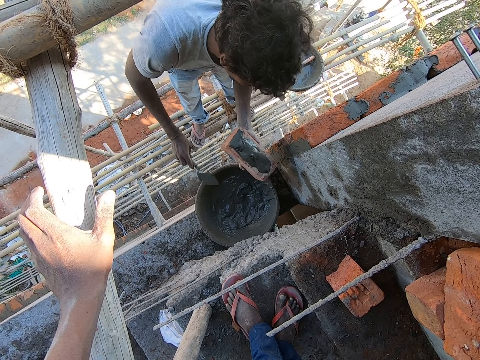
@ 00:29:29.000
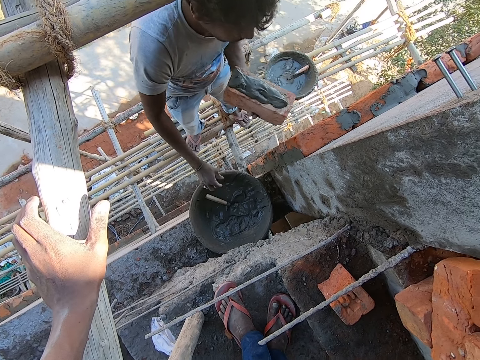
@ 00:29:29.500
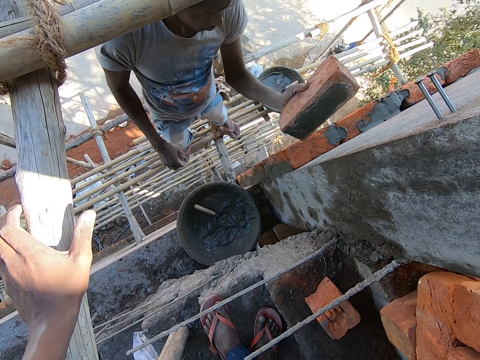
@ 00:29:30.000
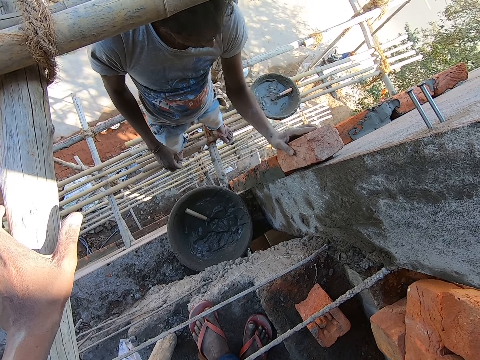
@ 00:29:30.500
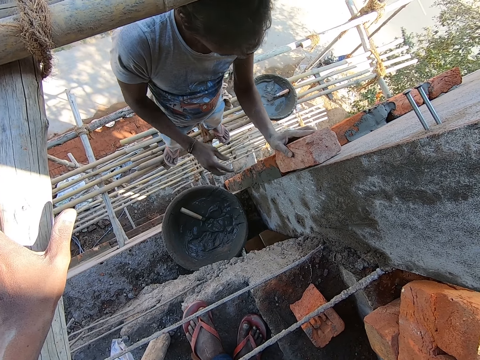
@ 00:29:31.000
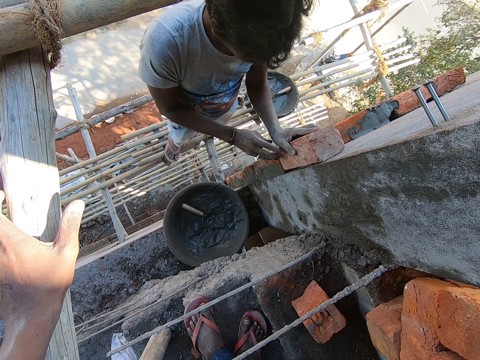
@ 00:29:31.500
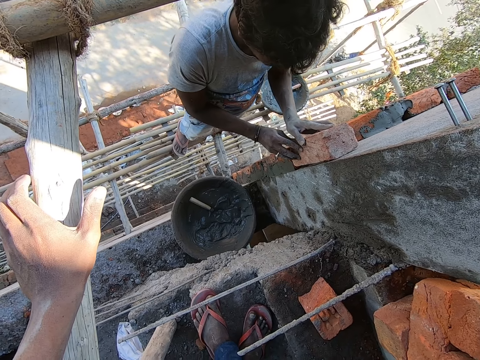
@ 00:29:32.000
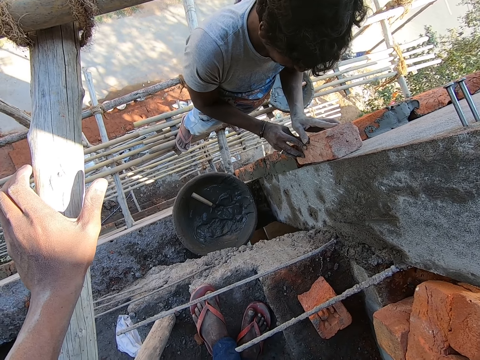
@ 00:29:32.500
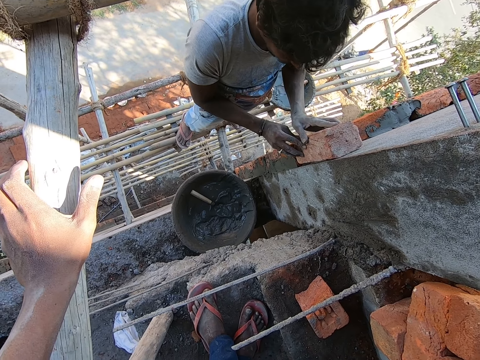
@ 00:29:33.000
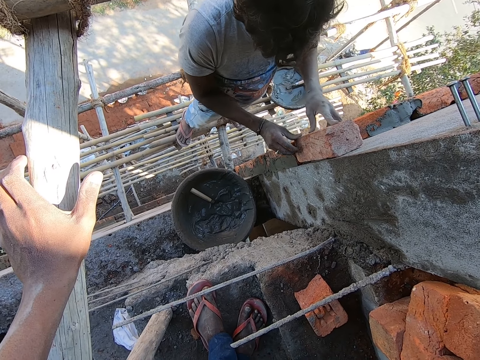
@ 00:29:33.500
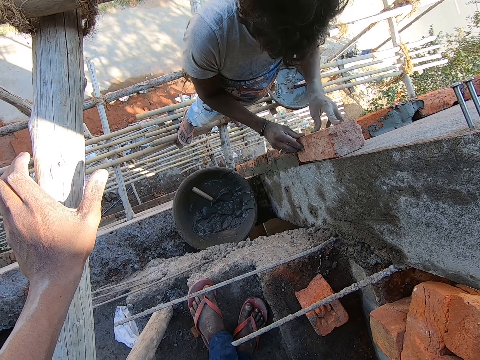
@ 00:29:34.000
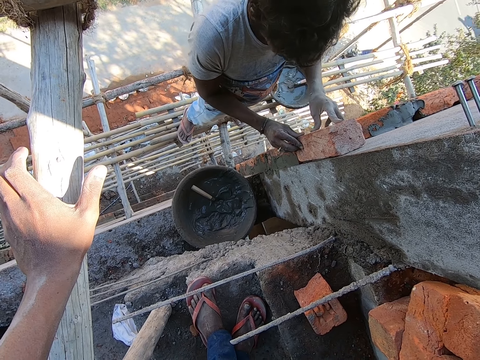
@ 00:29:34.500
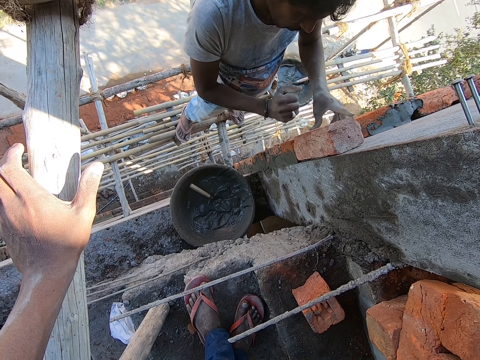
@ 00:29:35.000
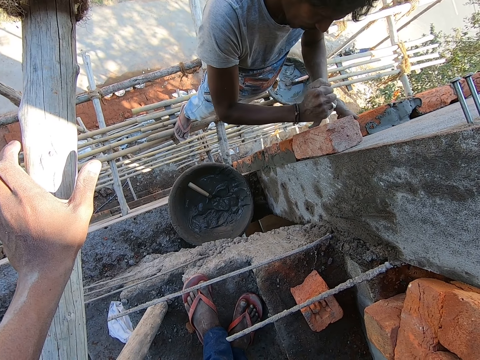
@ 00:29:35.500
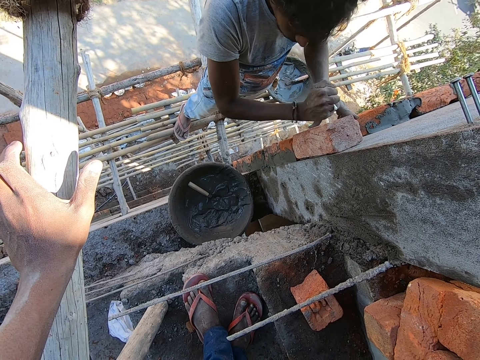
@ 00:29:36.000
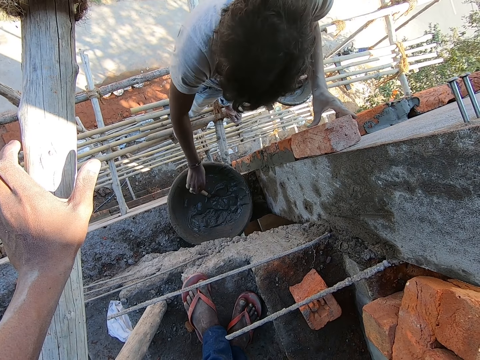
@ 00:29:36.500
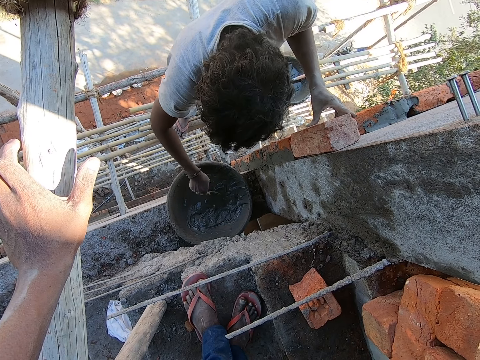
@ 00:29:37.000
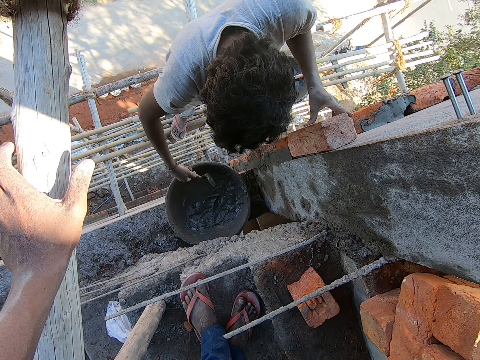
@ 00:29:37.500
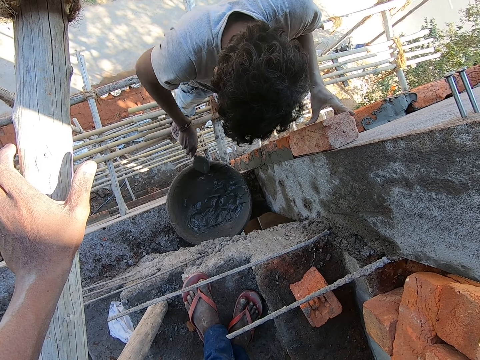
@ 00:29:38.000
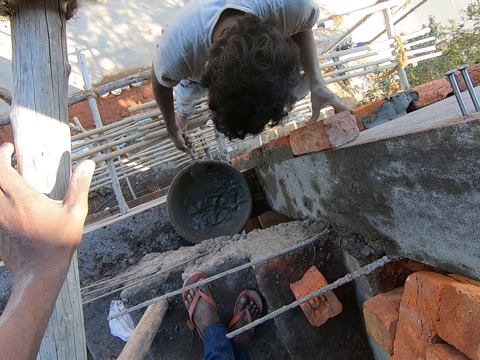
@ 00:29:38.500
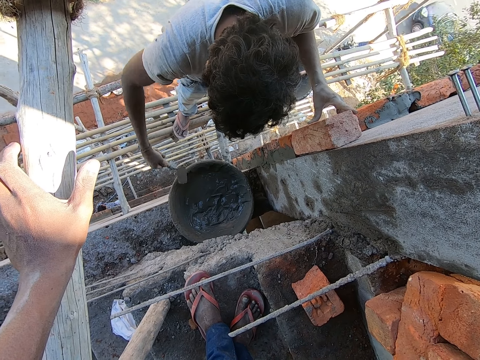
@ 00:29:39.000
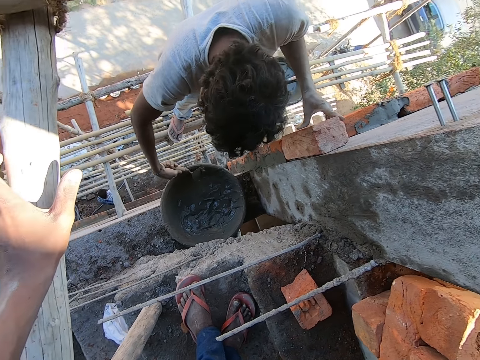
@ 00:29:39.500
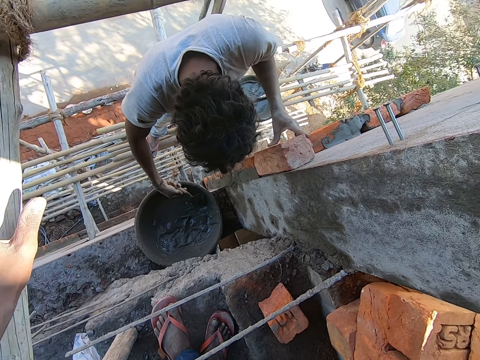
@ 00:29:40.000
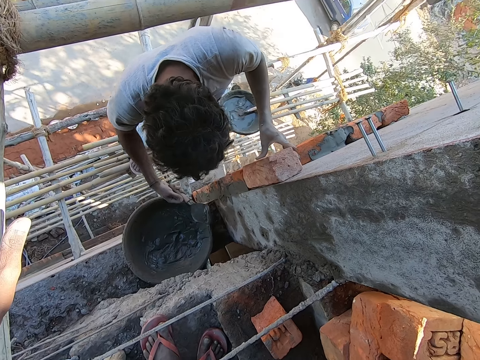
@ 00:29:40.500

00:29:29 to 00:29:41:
The camera wearer drops the hand trowel in the head pan with his right hand. The man plasters the brick on the wall with his left hand. The man adjusts the brick on the wall with both hands. The man hits the brick. The man picks the hand trowel from the head pan with his right hand. The man smears the hand trowel on the tip of the head pan with his right hand. The man takes mortar from the head pan with the hand trowel in his right hand.

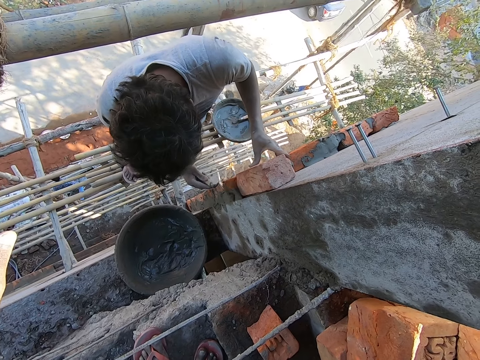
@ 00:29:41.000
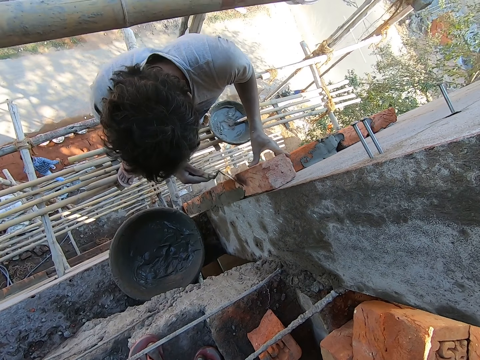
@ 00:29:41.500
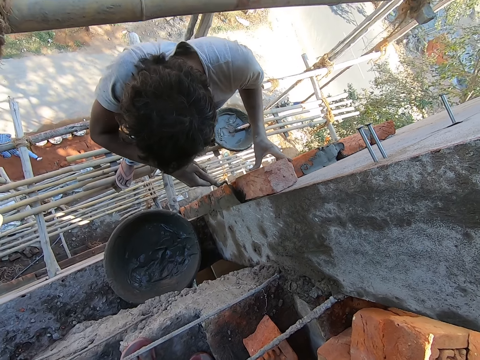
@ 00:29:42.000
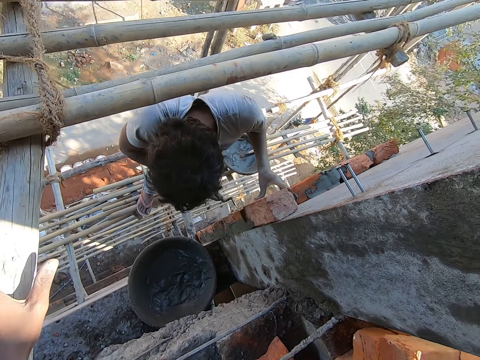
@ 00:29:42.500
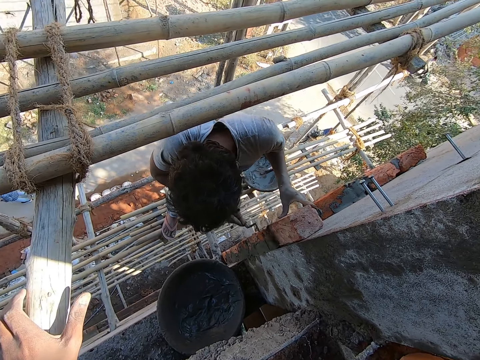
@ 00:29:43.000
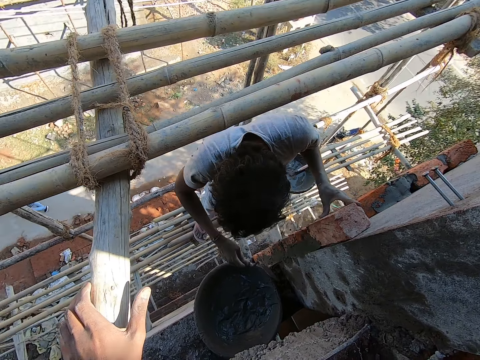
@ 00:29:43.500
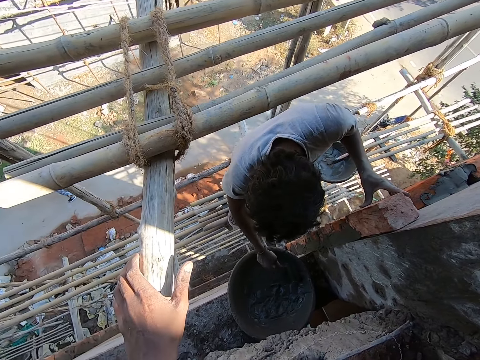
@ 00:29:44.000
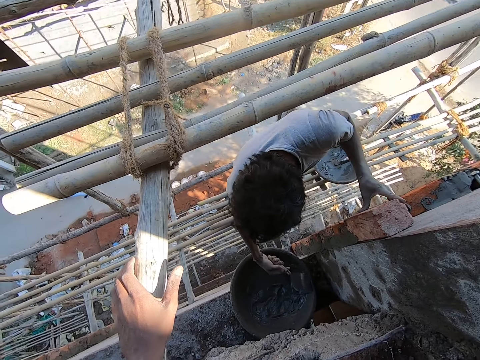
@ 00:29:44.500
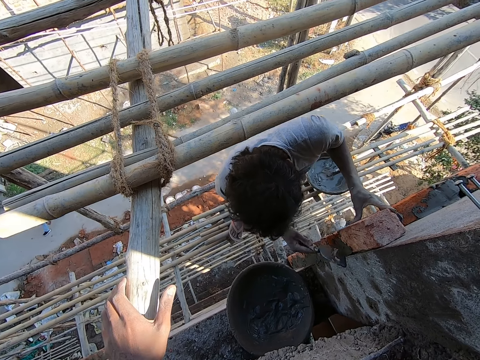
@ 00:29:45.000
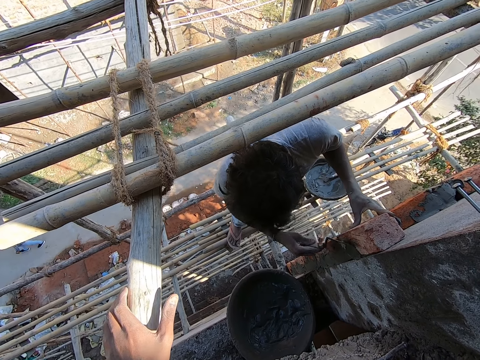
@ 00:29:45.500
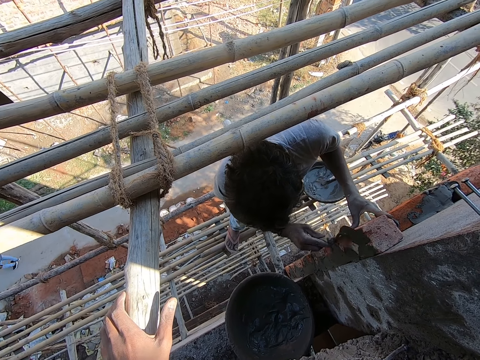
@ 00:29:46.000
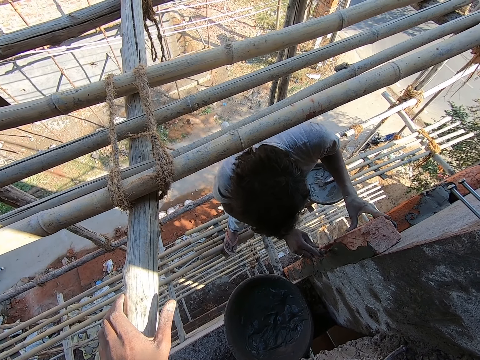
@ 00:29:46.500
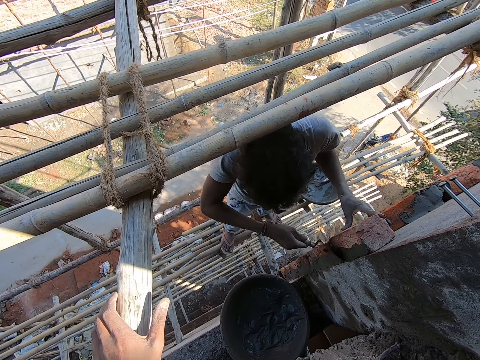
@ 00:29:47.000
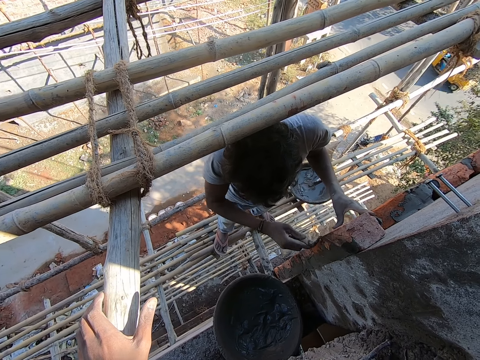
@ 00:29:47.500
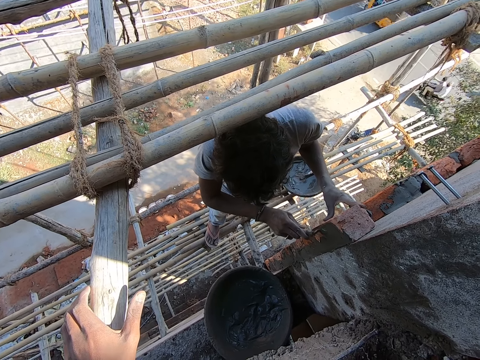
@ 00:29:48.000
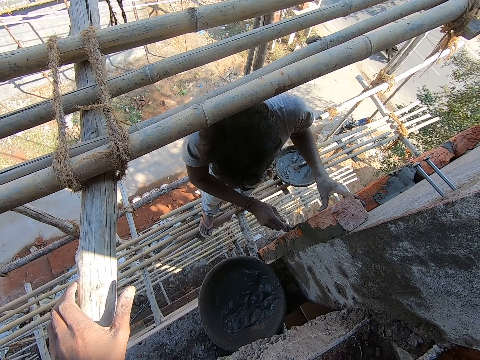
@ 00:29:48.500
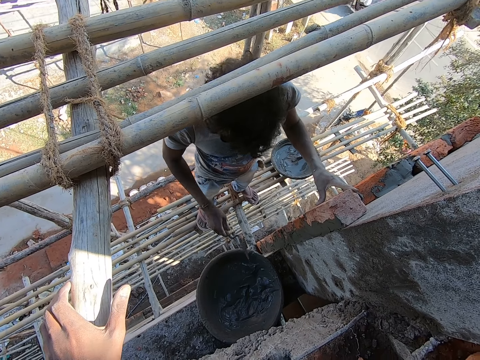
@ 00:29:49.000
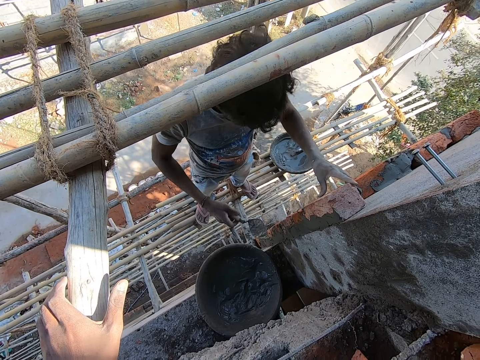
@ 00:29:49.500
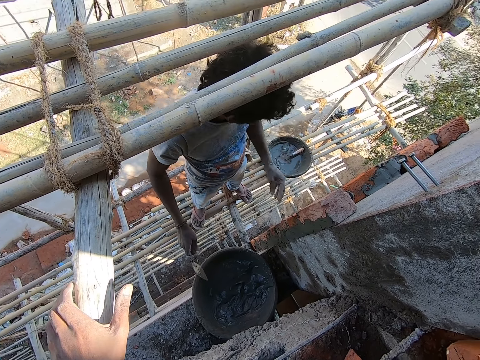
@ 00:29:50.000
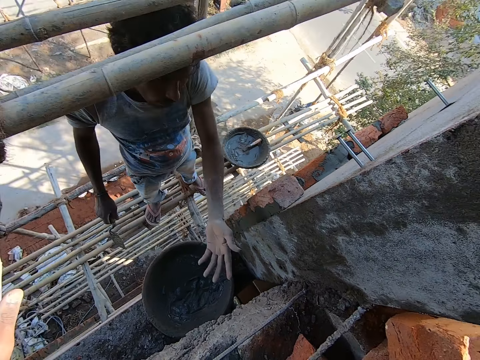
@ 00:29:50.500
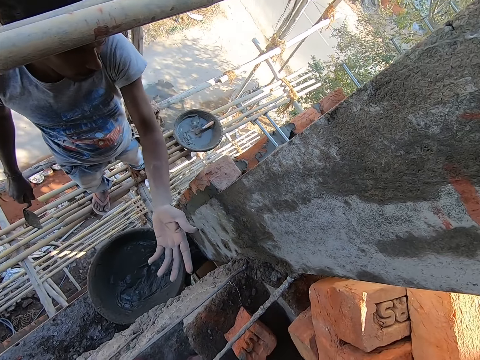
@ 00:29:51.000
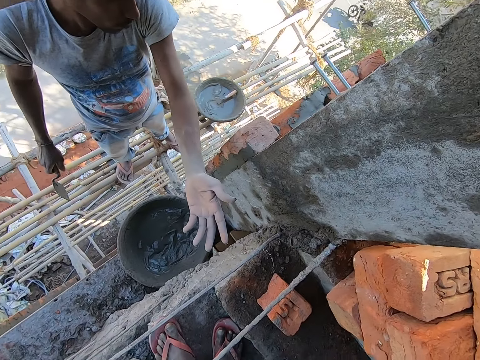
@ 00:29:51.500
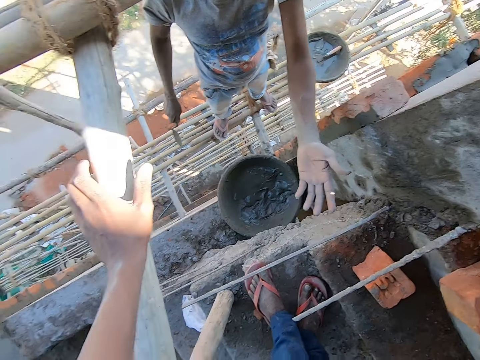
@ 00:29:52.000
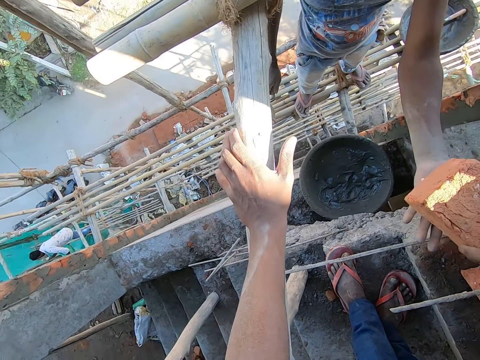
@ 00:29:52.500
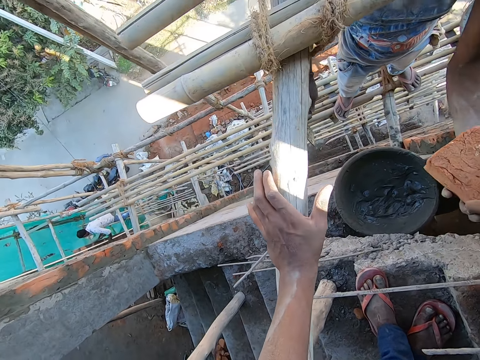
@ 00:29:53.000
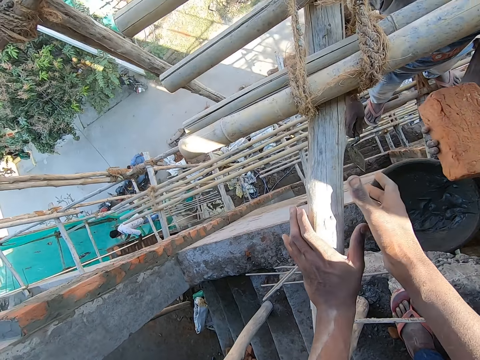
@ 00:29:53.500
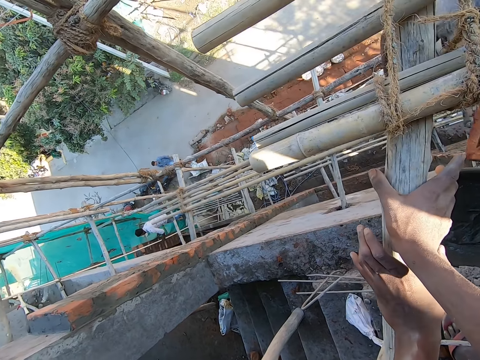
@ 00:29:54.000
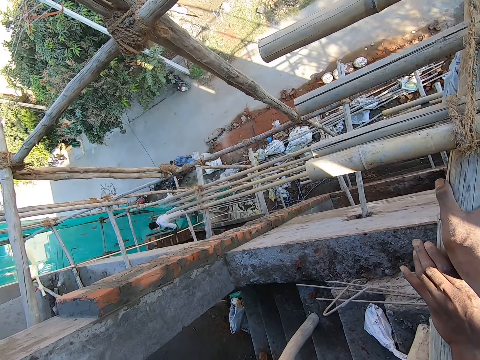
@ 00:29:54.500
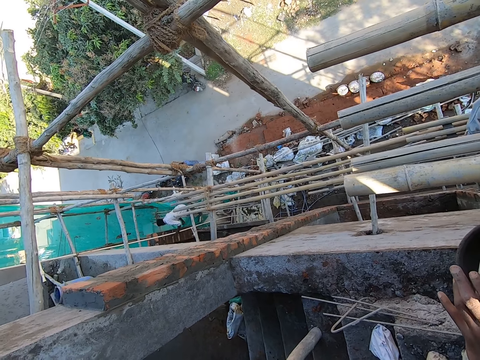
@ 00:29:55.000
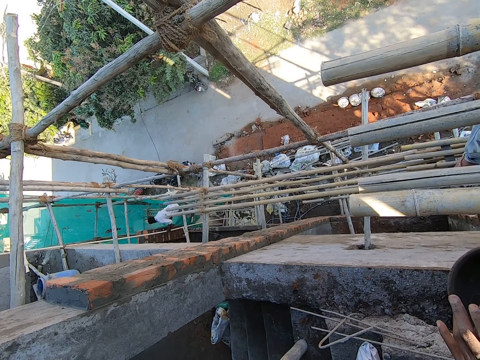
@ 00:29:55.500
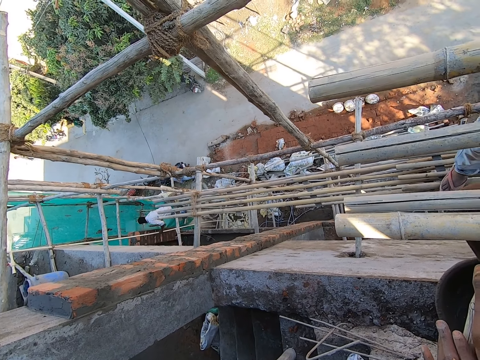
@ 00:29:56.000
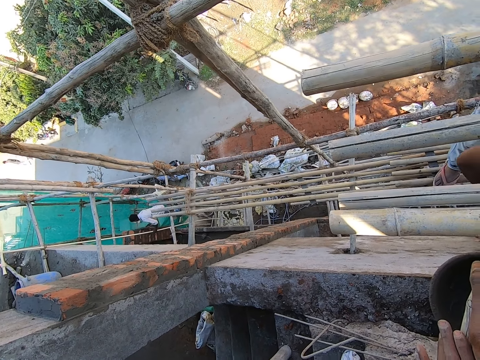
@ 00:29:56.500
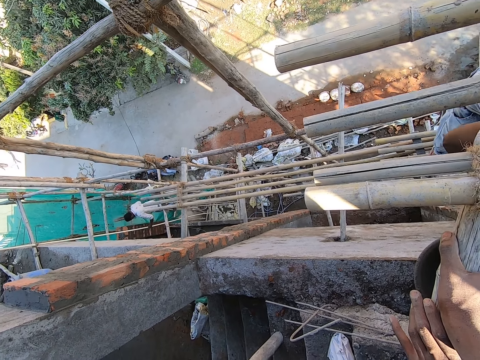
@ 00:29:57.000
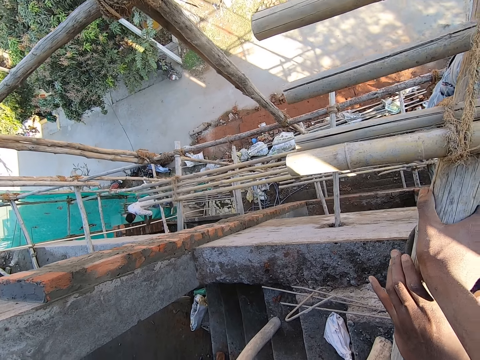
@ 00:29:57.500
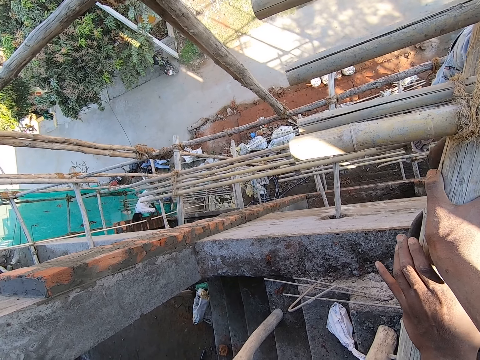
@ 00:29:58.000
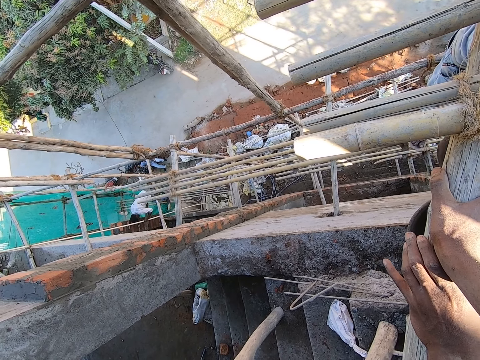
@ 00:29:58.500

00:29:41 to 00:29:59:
The man plasters the mortar on the brick with the hand trowel in his right hand. He levels the concrete. He takes mortar from the head pan with the hand trowel in his right hand. He plasters the mortar on the brick with the hand trowel in his right hand. He levels the concrete. The camera wearer picks up the brick on the bricks with his right hand. The man lifts up the hand. The camera wearer passes the brick to the man with his right hand. He touches the brick and walks around the room.
